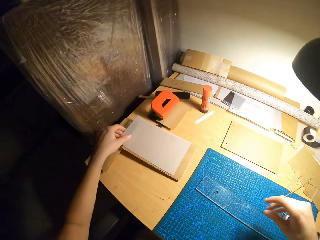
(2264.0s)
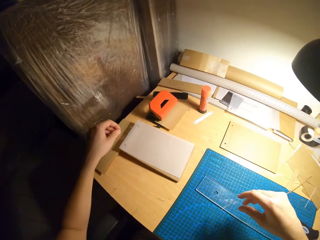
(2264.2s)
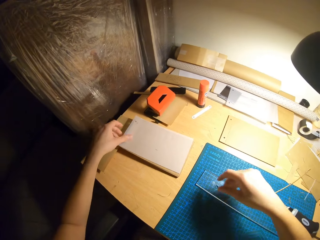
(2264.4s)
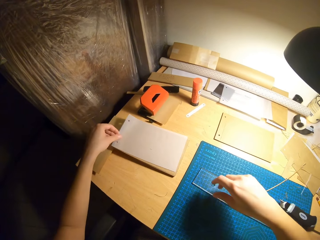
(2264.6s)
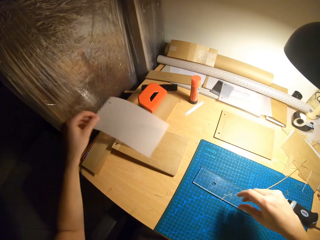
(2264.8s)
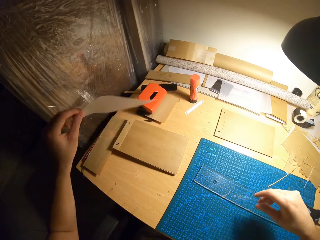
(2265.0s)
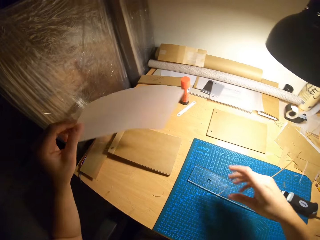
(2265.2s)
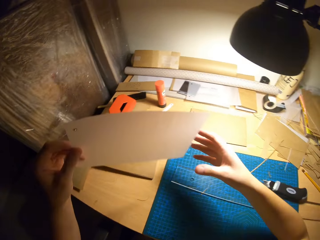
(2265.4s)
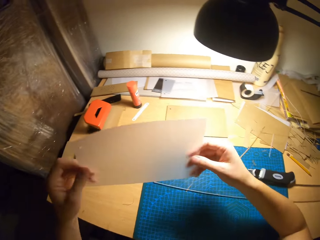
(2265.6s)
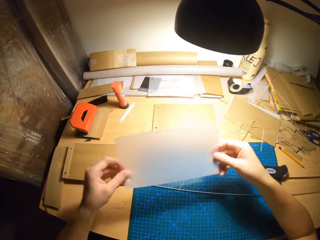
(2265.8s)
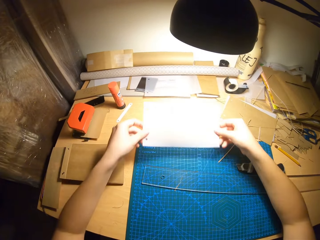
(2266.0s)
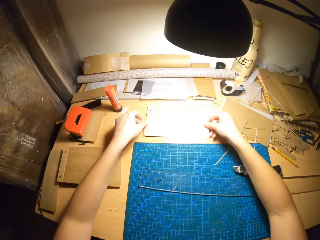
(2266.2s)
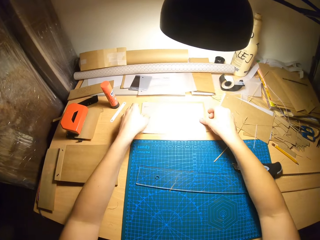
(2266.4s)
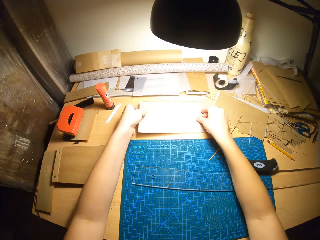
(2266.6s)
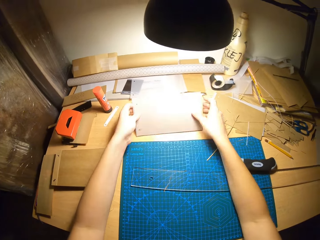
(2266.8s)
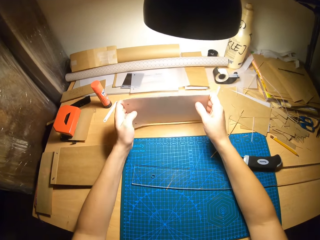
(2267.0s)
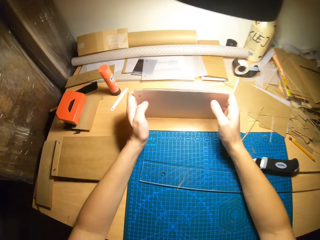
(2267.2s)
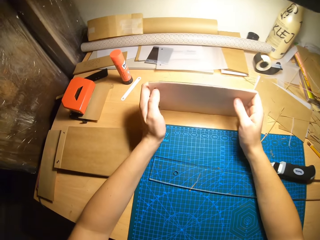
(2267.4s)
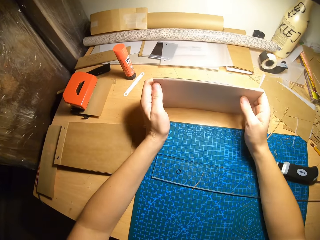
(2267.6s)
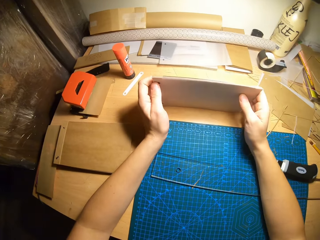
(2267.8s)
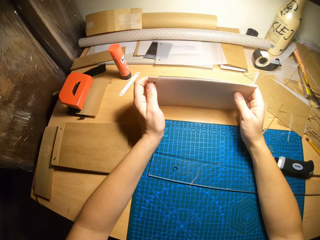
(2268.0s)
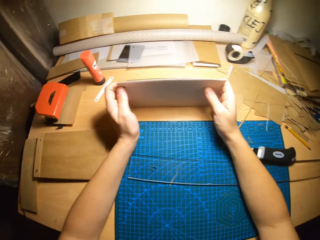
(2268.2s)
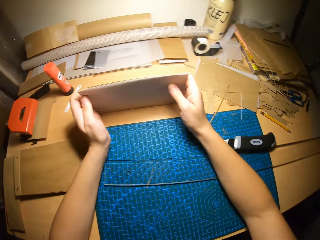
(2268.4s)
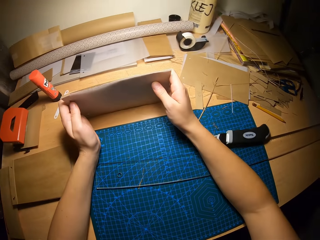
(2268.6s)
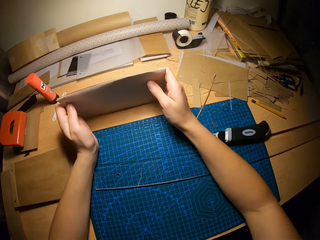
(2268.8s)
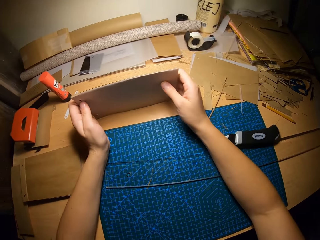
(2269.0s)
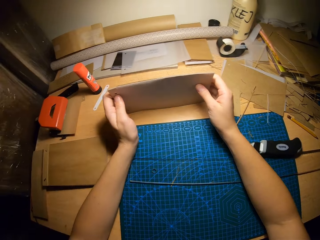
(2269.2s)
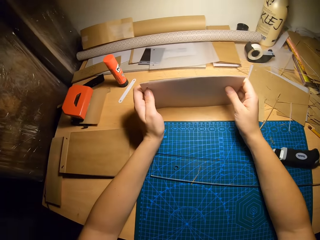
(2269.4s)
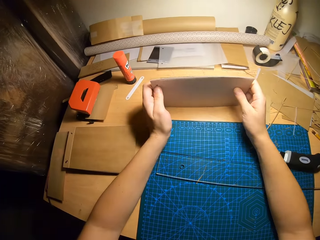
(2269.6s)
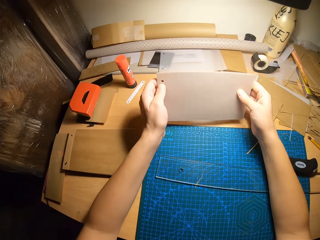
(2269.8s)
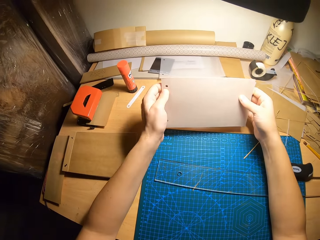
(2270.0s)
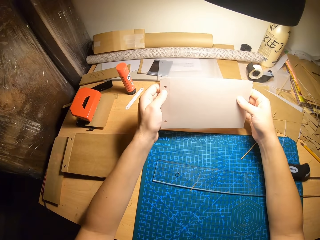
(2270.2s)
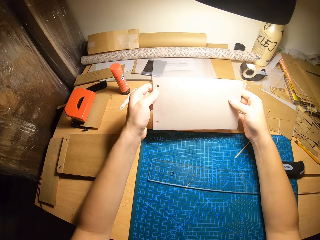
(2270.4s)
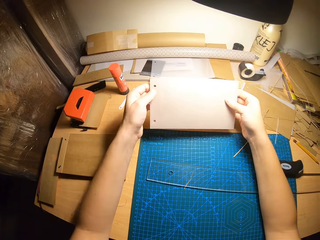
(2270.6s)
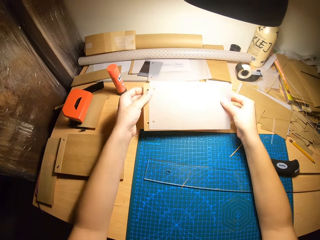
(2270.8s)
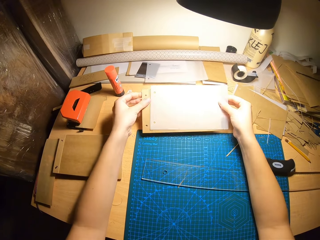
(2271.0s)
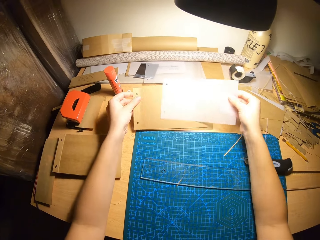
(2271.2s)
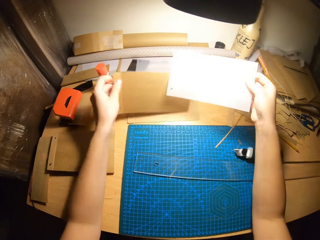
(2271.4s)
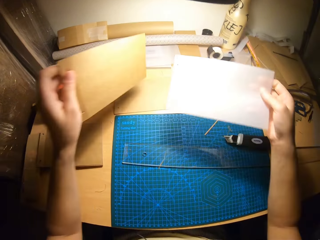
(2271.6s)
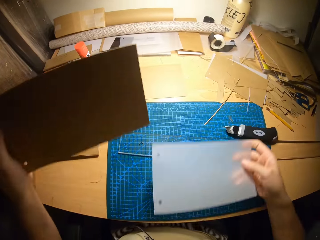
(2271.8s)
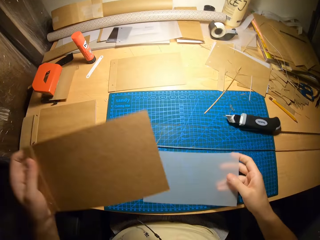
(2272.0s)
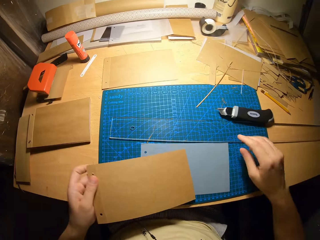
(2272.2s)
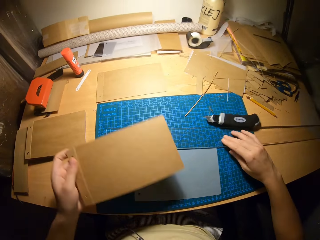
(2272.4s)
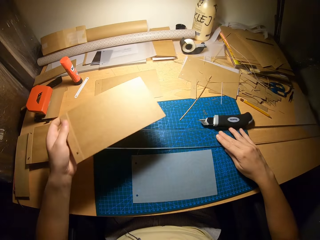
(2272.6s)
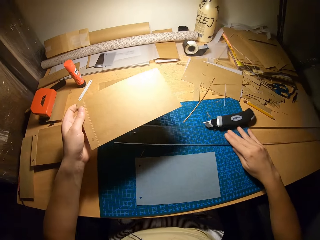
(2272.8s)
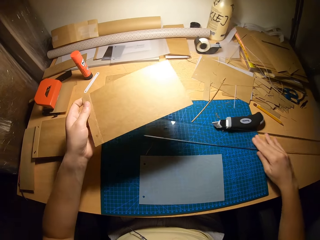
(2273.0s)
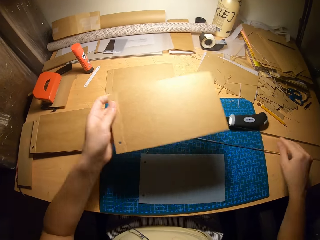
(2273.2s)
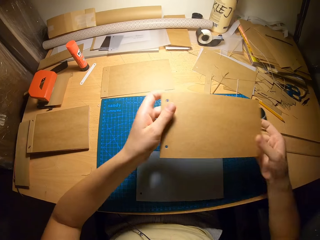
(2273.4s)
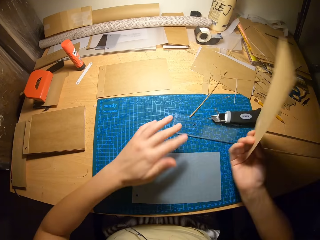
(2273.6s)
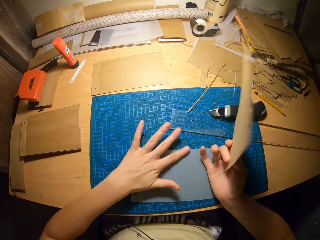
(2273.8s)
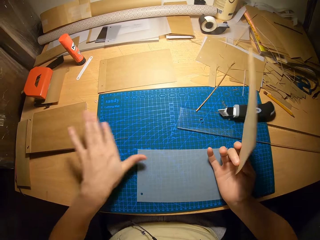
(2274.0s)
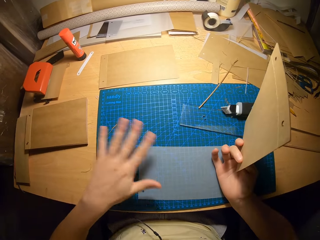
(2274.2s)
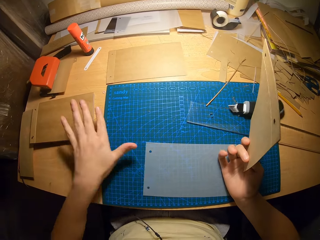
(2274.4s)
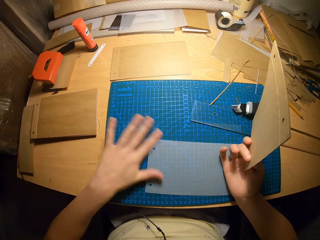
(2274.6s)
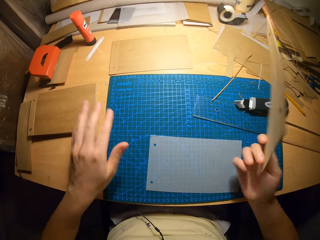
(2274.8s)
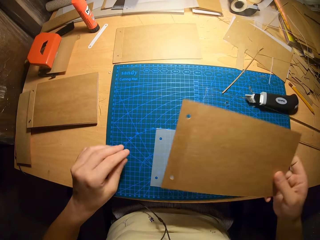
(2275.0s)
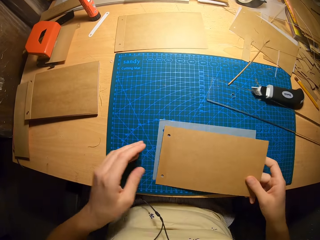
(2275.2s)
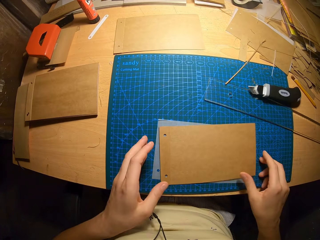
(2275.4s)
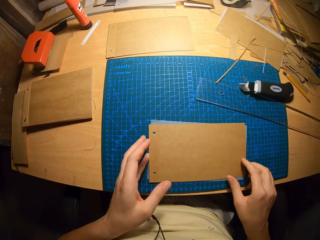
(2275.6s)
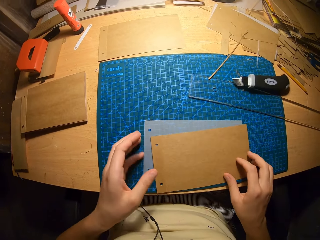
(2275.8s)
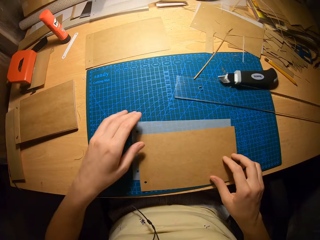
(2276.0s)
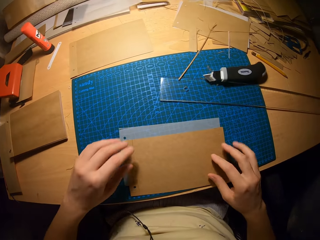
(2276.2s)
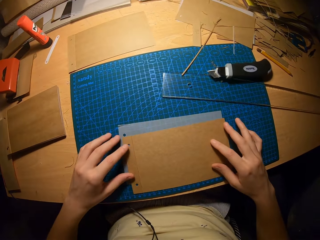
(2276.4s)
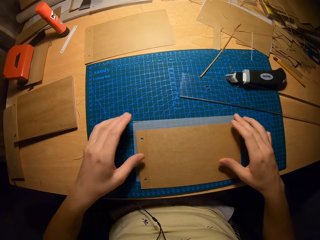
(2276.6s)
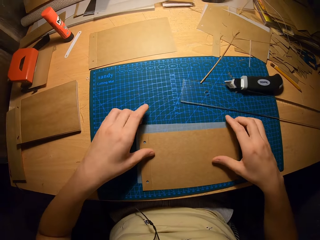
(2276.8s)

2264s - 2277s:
The camera wearer picks up a transparent paper with their left hand. They pick up the manila paper on the table. They hold the transparent paper with both hands. They place the transparent paper in their hands on the cardboard. They pick up the cardboards with both hands. They hold the manila papers with their hands. They measure the cardboards. They remove the transparent paper with their right hand. They drop the transparent paper in their right hand on the cutting mat. They adjust the ruler with their right hand. They pull the ruler on the table. They pass the cardboard from their left hand to their right hand. They clean the transparent paper with their left hand. They place the cardboard in their right hand on the transparent paper. They adjust the cardboard with both hands.

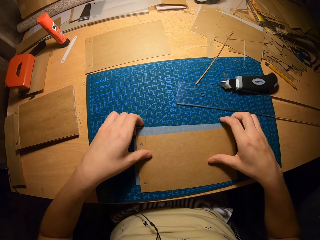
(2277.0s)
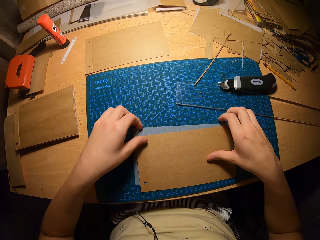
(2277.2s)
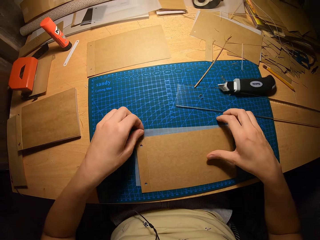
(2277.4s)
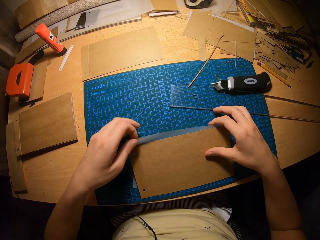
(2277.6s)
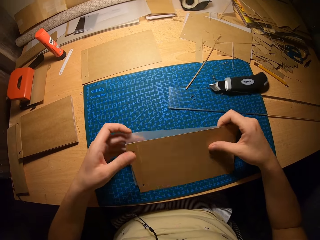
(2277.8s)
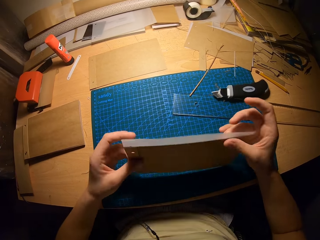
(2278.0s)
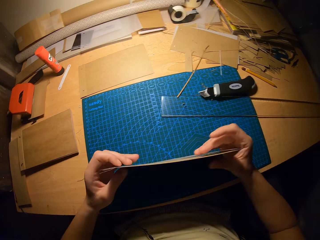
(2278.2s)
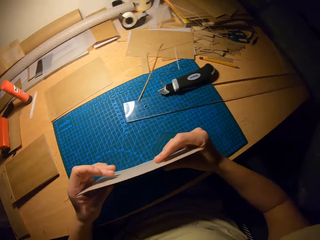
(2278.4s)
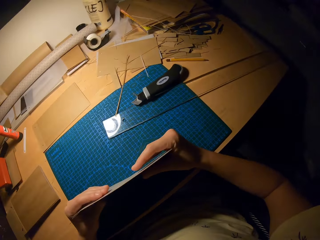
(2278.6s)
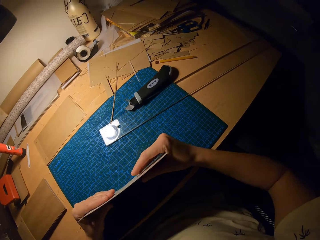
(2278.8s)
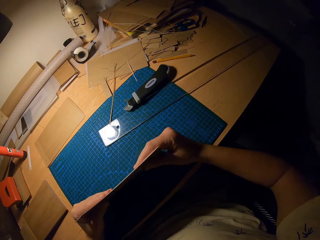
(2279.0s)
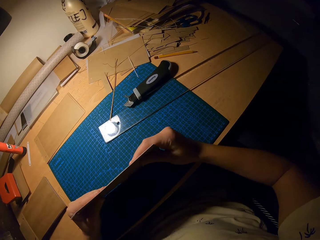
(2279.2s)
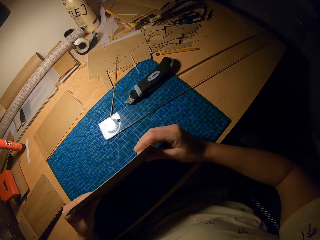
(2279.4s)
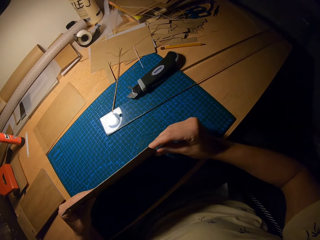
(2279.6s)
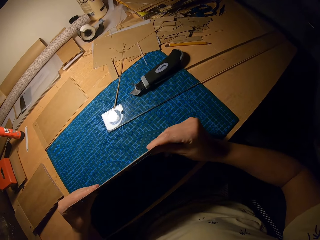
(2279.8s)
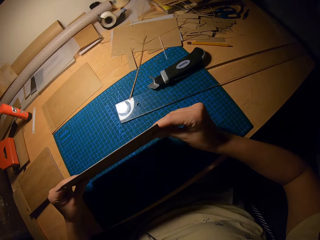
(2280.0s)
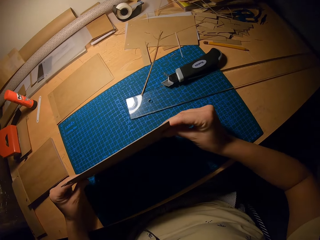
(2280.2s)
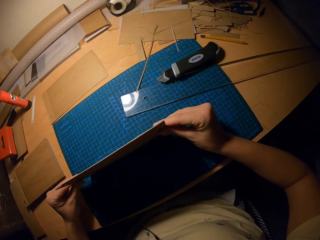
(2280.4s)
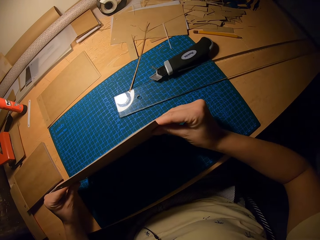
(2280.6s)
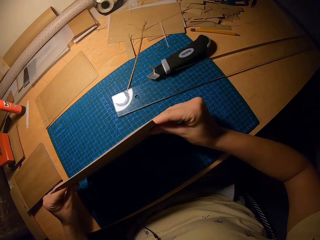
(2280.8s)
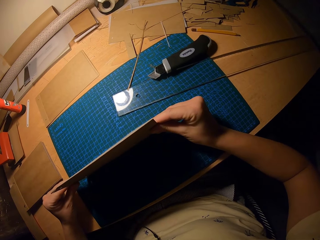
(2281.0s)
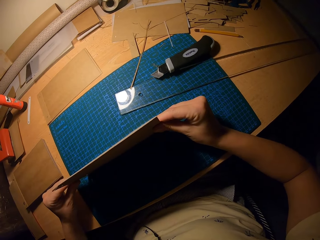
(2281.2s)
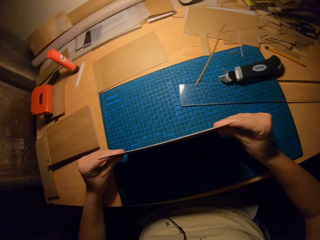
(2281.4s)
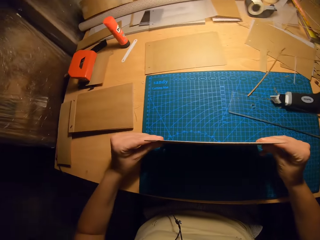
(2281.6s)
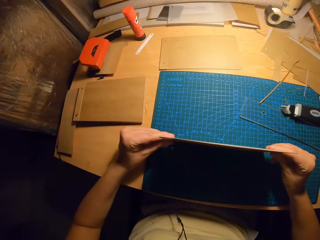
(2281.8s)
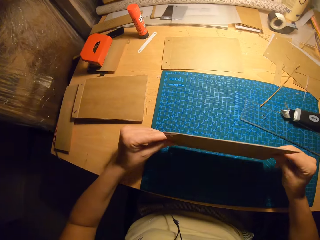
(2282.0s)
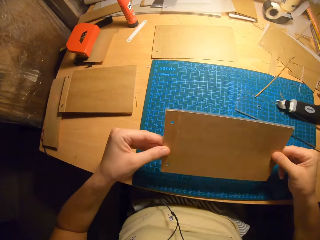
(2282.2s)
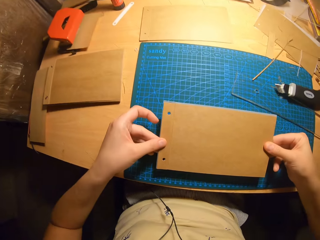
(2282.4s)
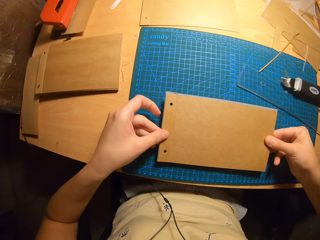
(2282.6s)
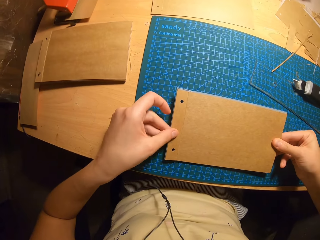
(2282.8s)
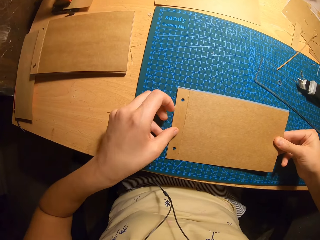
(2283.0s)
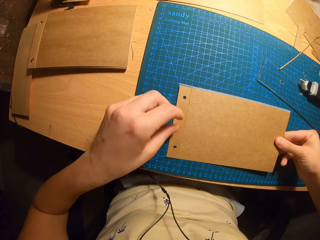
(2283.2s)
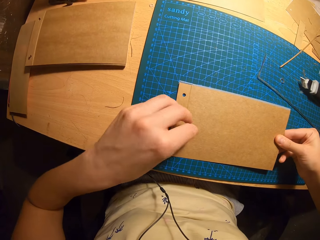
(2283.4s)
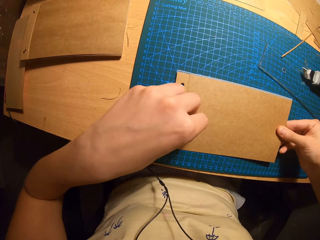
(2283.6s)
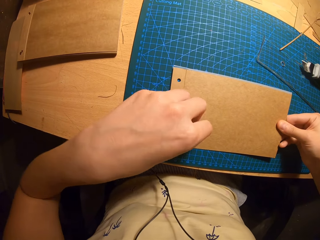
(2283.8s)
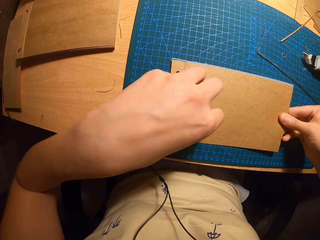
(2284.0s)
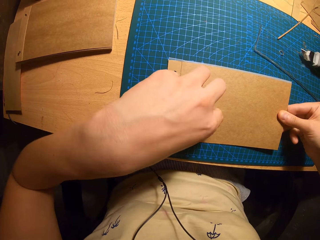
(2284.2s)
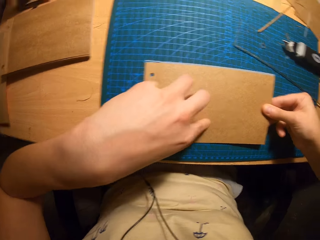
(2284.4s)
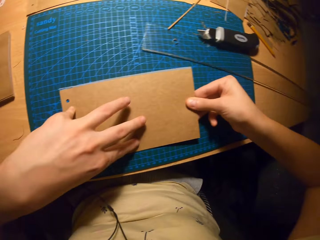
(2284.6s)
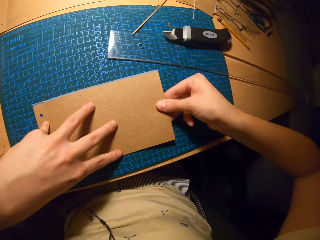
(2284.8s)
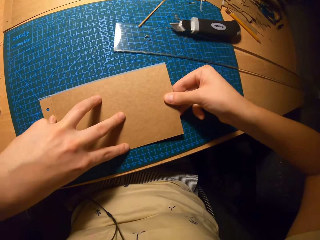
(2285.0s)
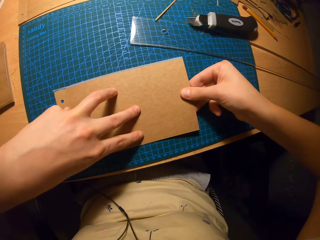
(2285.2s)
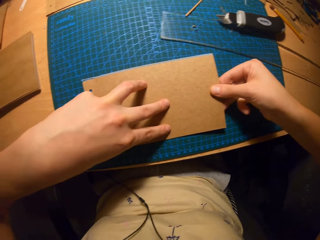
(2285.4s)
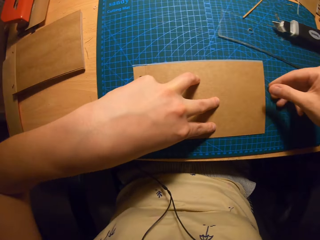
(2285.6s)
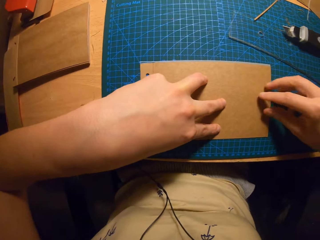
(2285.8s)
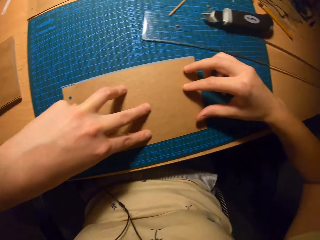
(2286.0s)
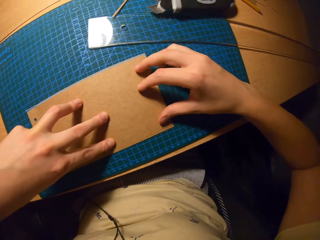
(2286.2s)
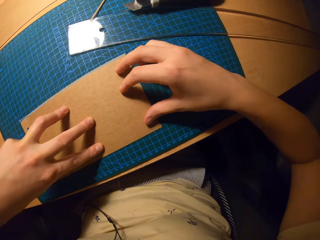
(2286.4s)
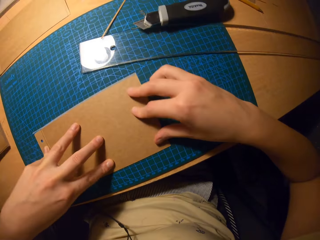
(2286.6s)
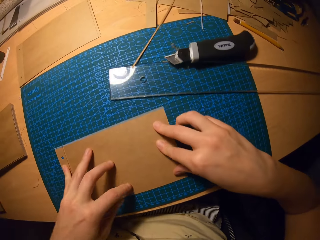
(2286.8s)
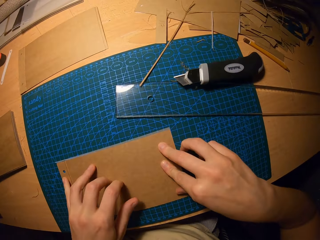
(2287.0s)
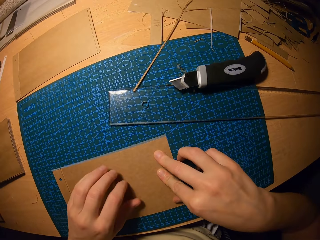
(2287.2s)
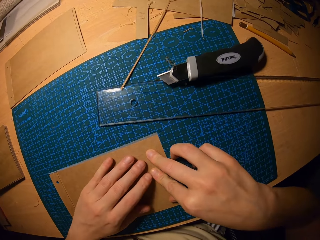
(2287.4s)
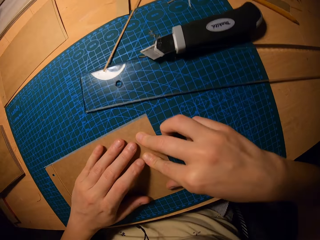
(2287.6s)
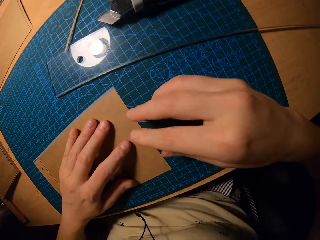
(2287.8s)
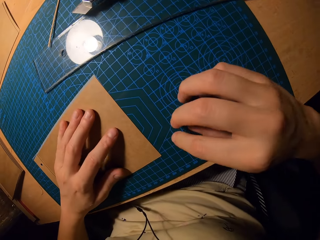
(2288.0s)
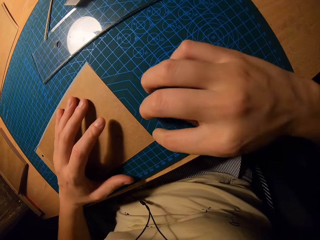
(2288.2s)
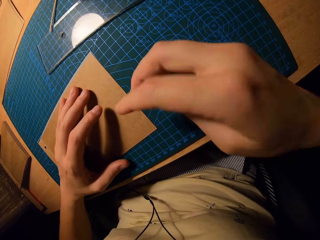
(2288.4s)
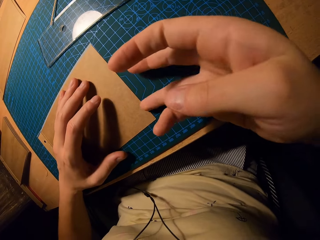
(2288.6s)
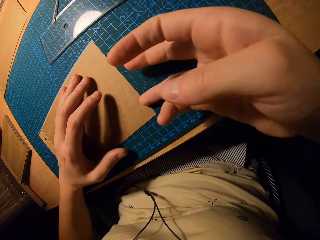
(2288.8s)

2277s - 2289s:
The camera wearer picks up the cardboard with both hands. They hold the manila papers with their hands. They adjust the cardboard with both hands. They place the cardboard in their hands on the cutting mat. They adjust the cardboard with both hands.
